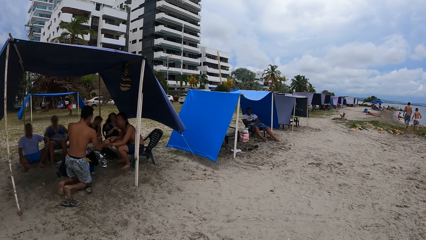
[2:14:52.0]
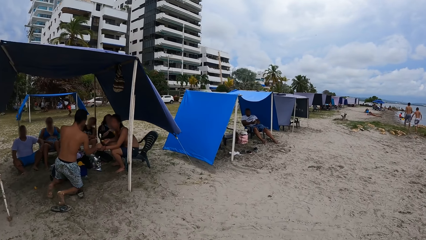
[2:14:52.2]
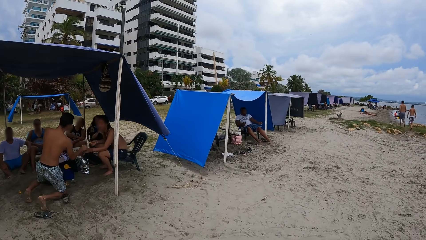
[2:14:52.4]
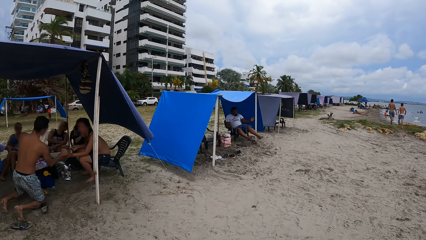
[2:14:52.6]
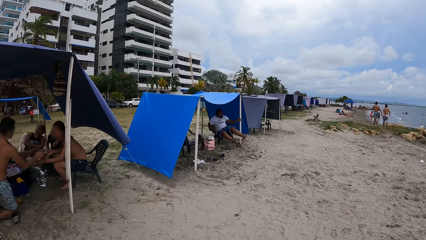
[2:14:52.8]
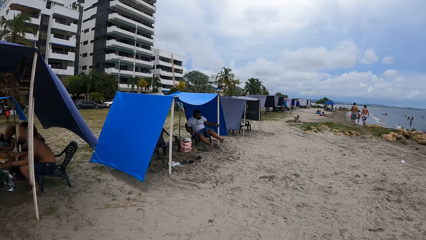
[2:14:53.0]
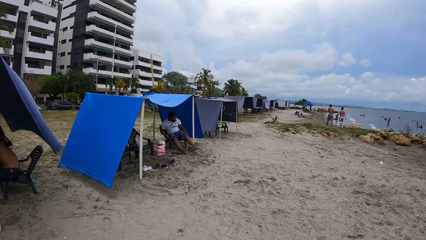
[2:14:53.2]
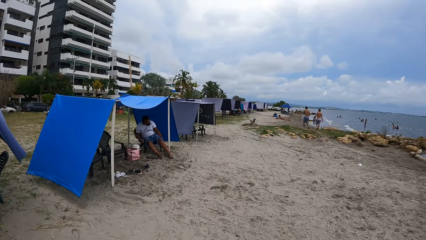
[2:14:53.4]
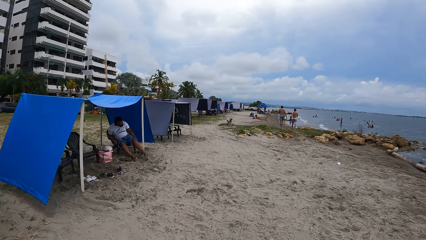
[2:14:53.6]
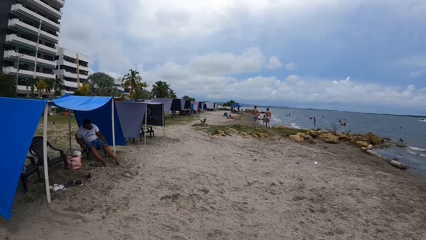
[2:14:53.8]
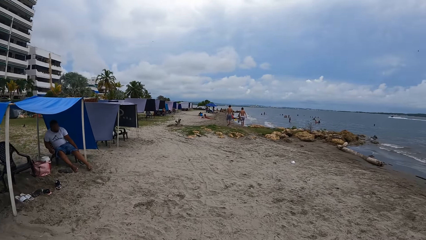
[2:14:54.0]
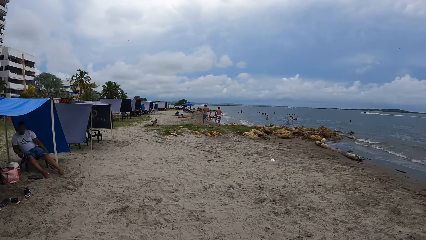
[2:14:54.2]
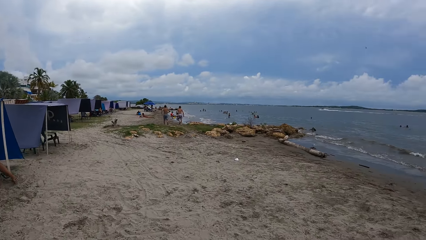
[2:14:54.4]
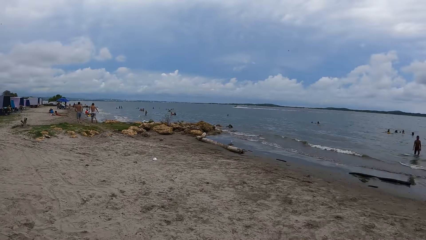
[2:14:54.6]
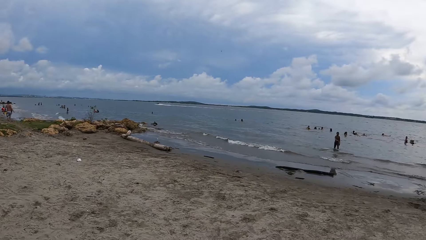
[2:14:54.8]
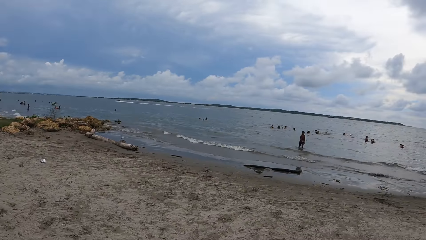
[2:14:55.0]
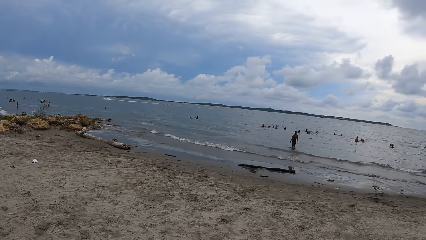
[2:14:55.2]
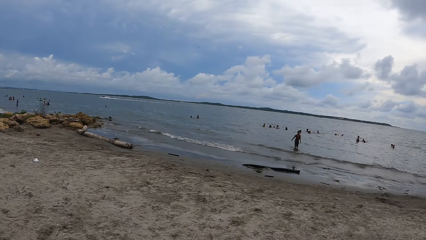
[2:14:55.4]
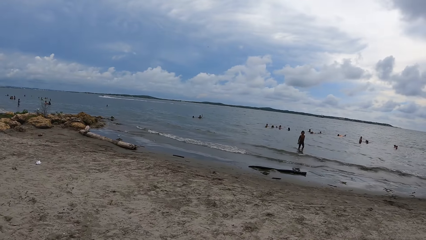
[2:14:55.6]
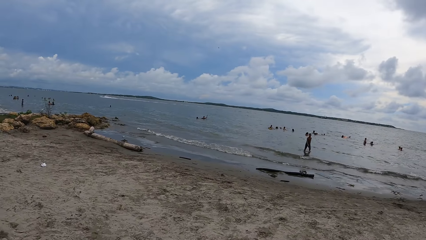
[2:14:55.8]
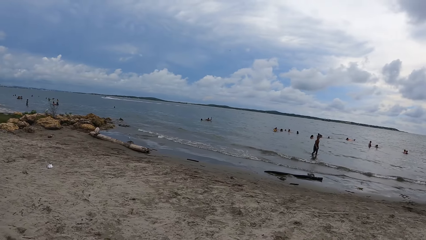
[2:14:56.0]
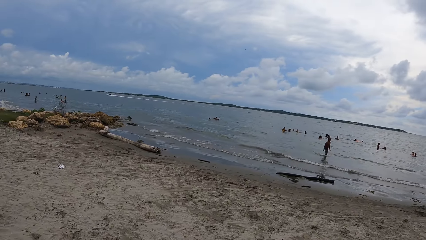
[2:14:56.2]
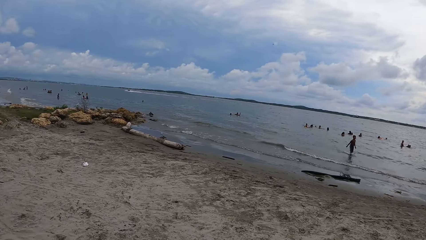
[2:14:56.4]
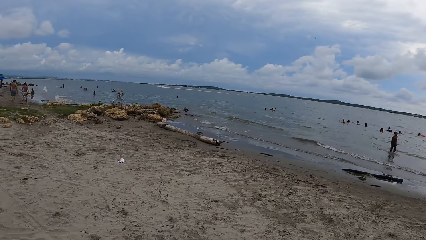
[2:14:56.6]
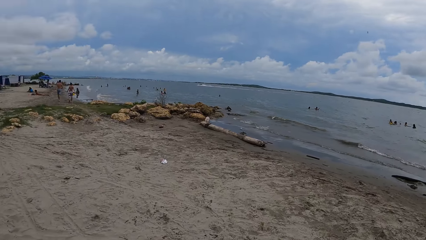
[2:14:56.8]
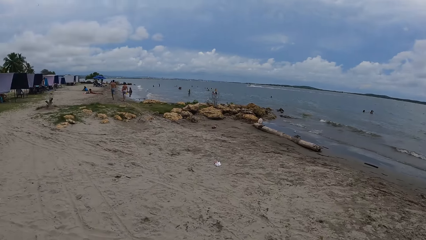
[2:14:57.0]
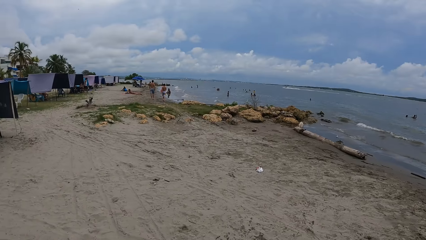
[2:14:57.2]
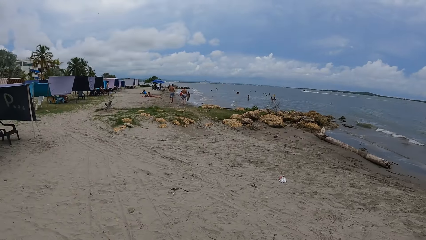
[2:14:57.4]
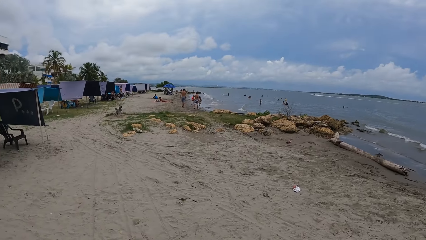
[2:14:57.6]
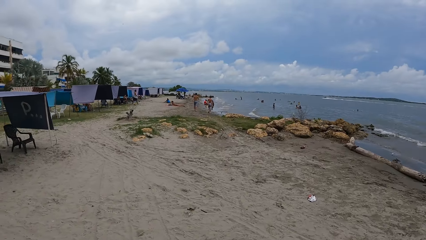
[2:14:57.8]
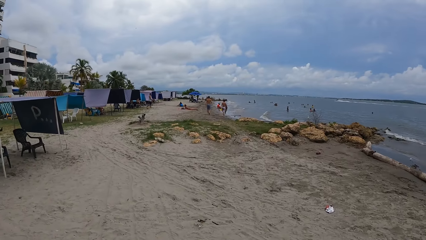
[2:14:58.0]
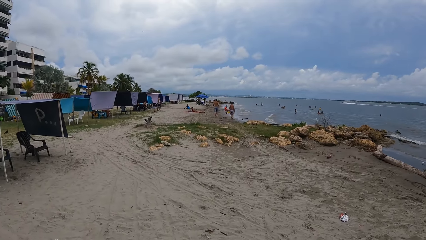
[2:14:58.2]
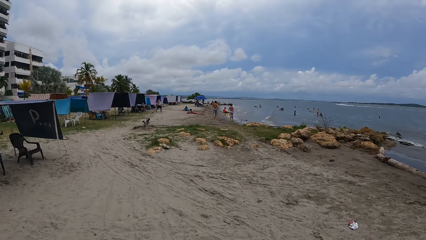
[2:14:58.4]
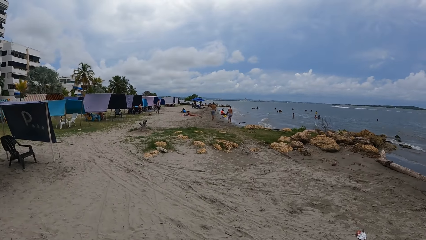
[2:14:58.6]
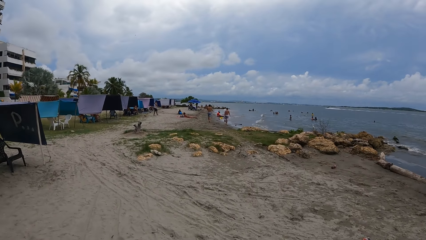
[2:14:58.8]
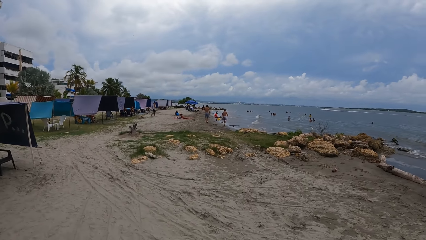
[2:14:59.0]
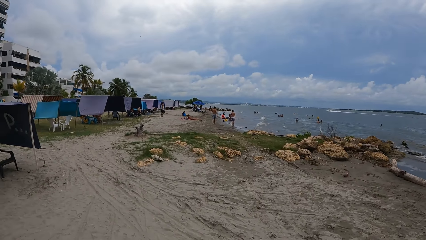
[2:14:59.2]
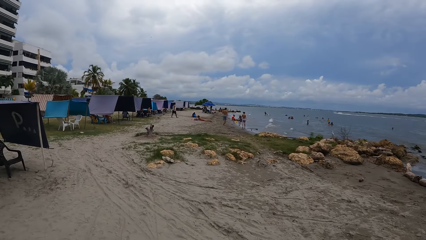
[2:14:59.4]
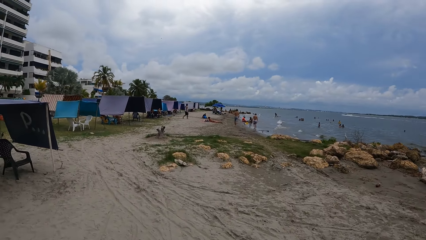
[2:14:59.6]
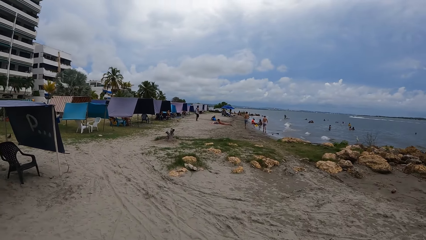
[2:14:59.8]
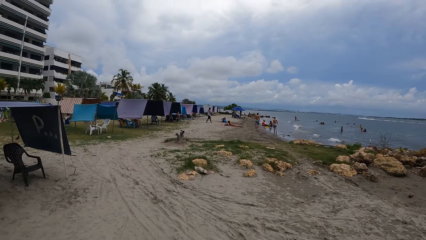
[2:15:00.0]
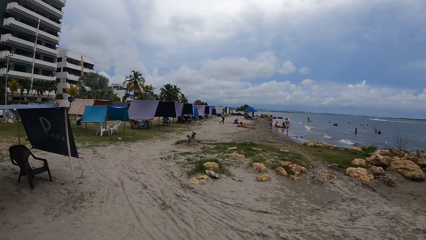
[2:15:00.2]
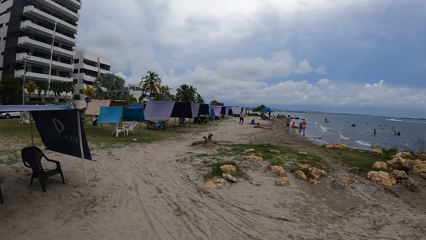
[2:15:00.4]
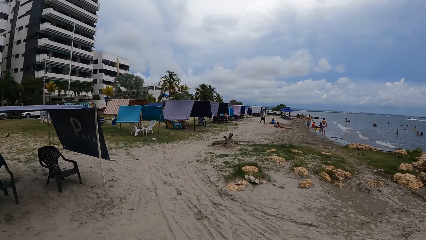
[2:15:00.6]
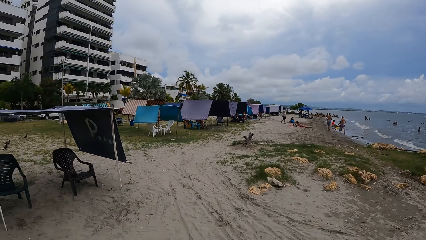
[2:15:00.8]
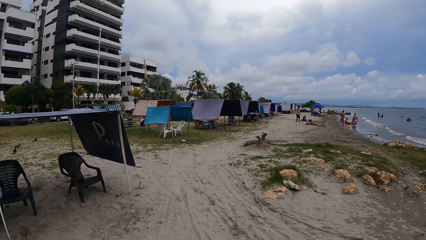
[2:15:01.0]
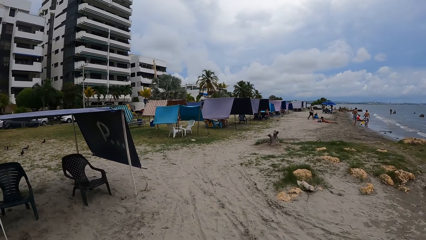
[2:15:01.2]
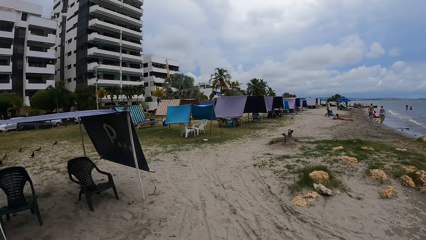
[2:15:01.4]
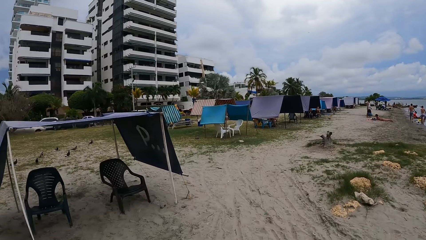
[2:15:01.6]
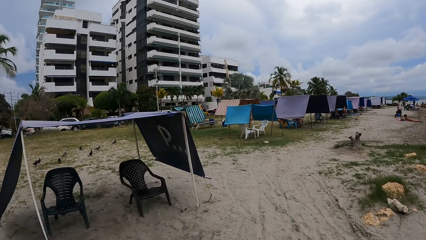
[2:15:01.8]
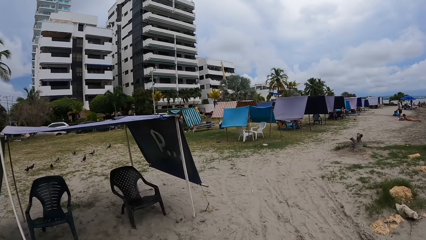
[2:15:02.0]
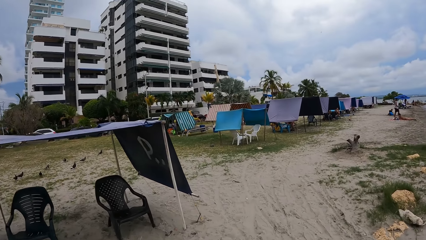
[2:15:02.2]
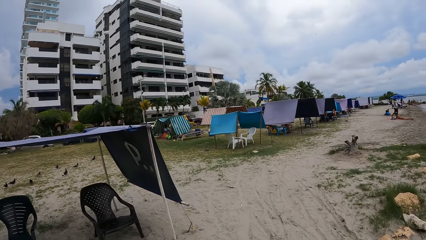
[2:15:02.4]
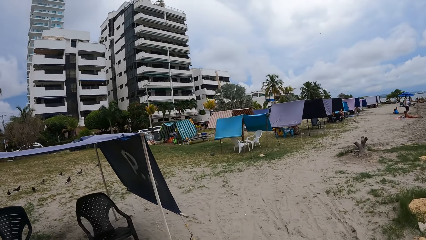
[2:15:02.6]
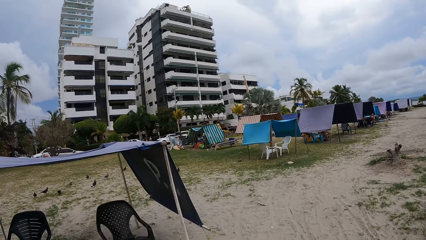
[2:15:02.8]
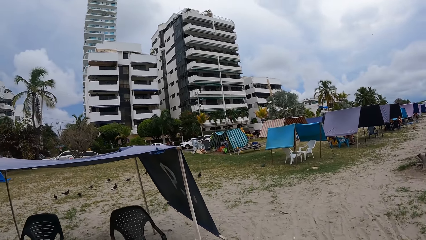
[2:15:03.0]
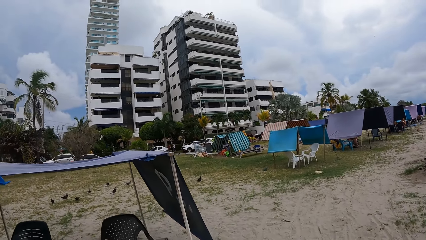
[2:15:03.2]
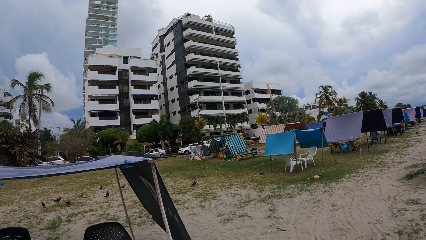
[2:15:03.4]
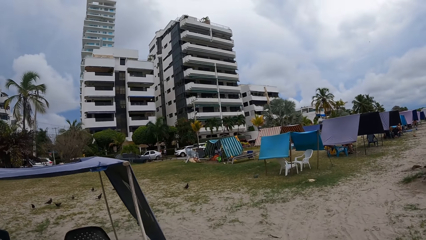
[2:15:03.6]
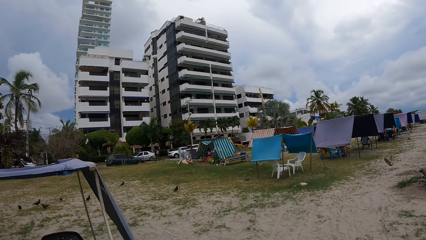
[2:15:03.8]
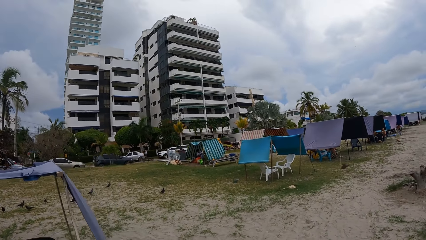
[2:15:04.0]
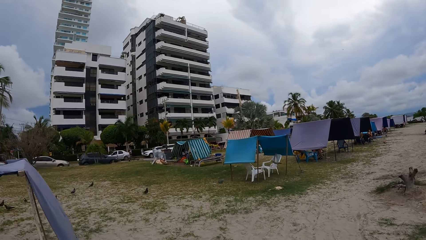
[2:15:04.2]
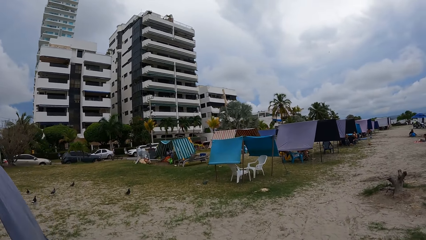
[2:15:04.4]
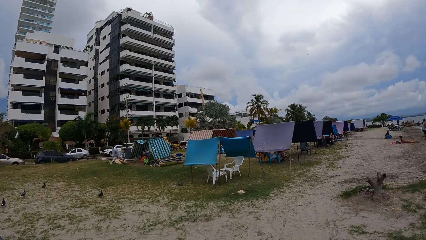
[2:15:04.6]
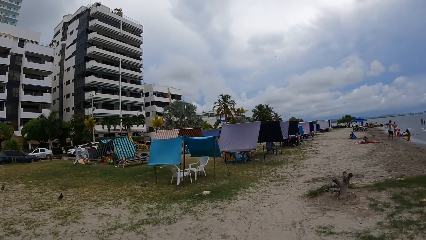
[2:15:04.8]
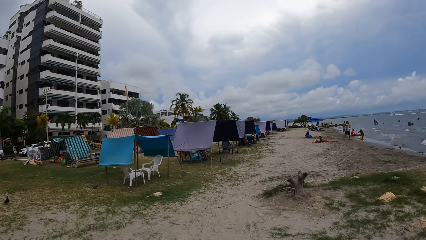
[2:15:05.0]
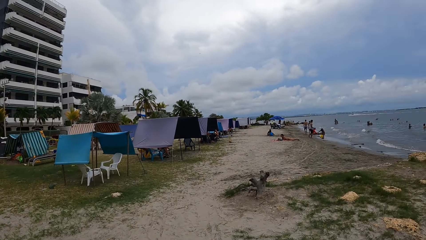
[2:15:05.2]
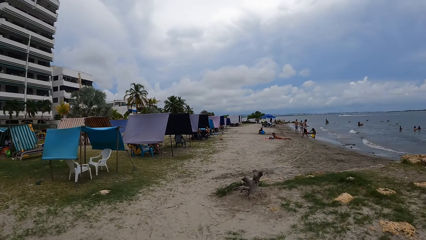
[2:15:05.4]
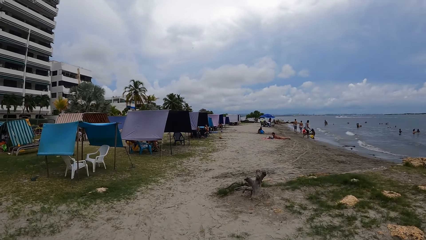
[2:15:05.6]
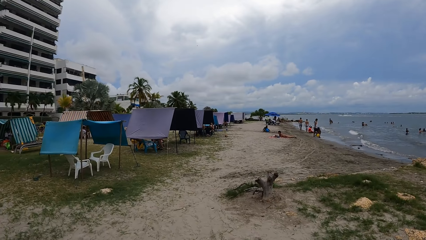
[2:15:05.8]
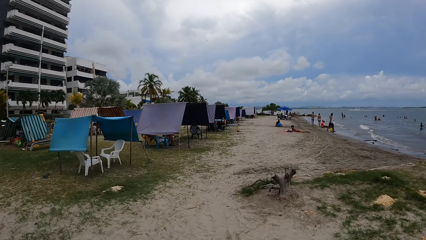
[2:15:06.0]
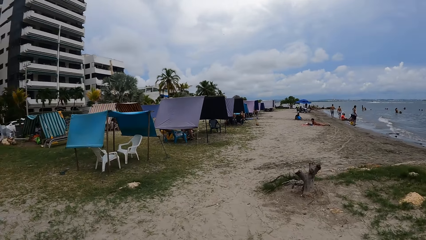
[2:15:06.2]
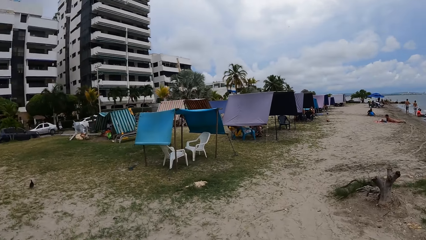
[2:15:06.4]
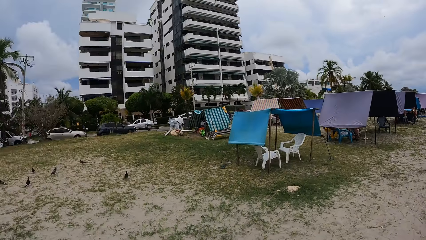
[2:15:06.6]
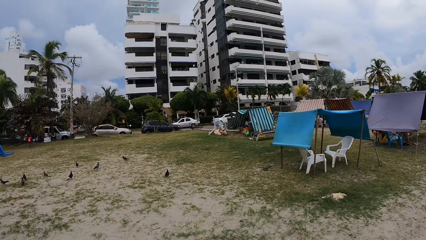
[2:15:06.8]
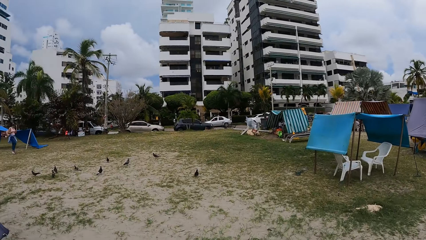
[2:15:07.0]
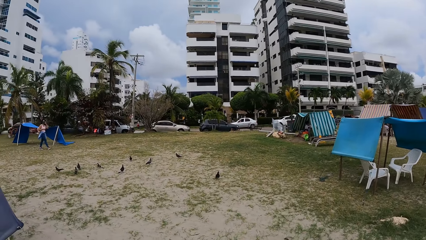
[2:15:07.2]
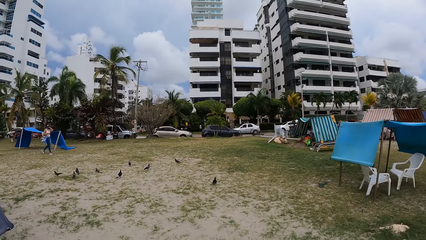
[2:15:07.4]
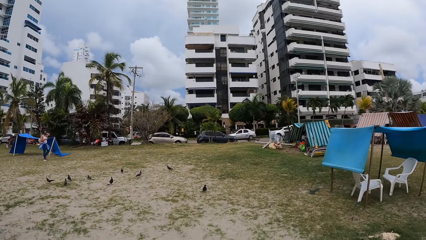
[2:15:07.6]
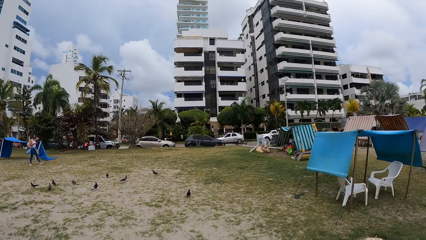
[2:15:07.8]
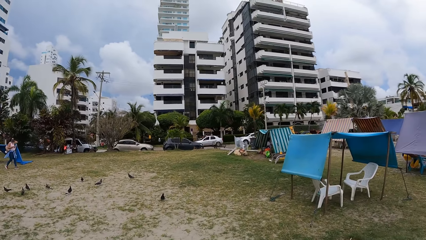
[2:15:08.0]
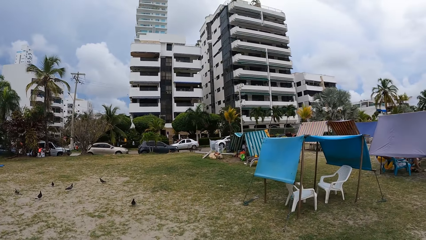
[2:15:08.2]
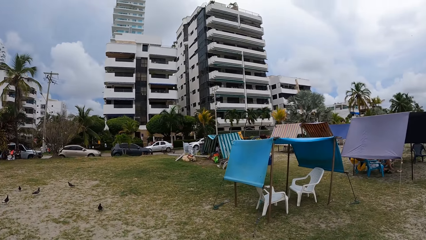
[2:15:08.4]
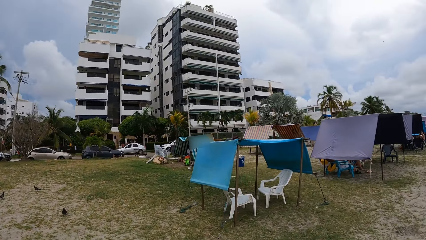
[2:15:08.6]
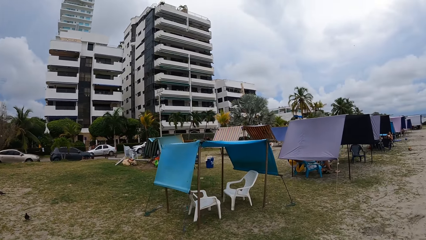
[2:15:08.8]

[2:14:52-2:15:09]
The camera wearer looks right. They look forward. They look left. They look forward. They look left.
